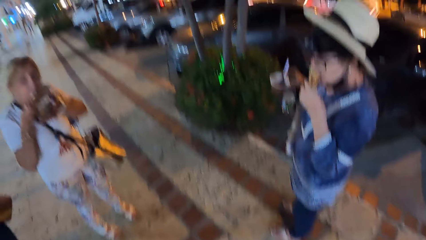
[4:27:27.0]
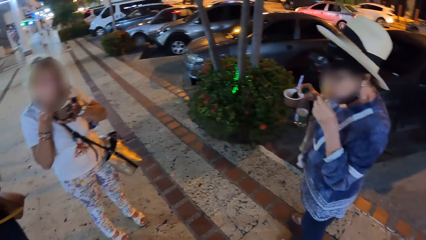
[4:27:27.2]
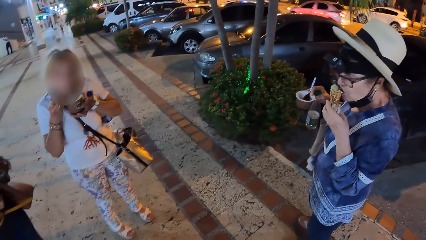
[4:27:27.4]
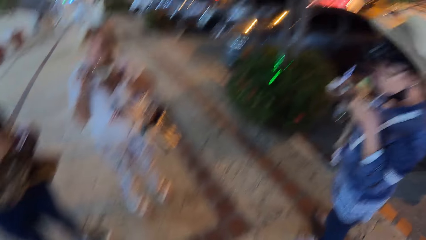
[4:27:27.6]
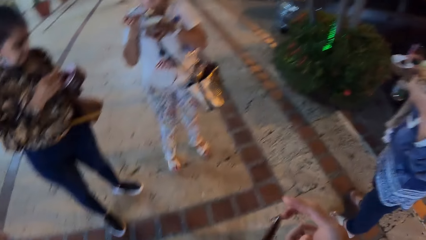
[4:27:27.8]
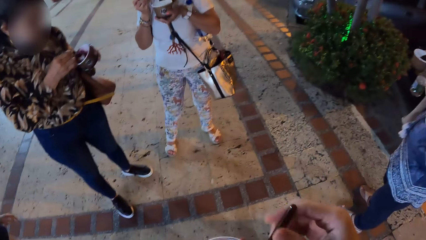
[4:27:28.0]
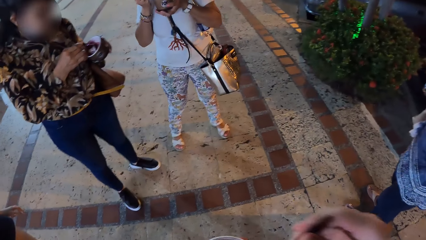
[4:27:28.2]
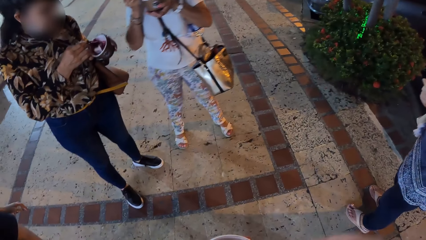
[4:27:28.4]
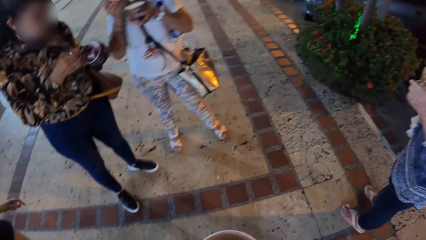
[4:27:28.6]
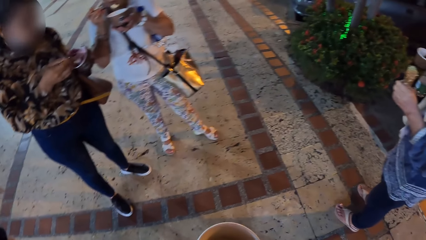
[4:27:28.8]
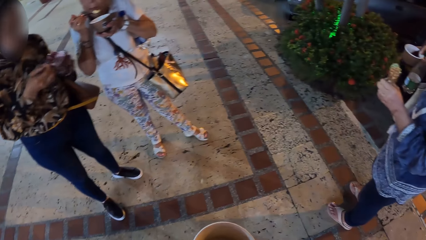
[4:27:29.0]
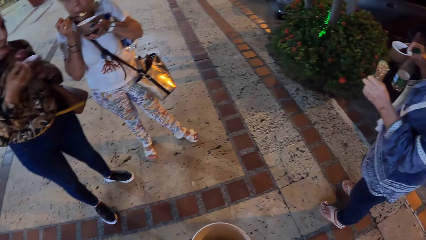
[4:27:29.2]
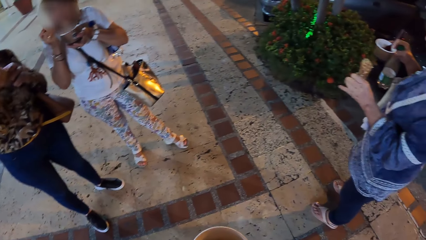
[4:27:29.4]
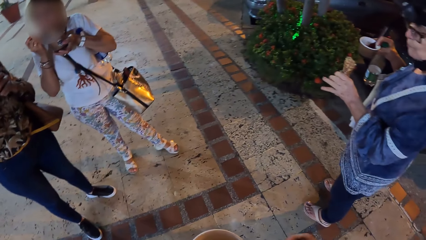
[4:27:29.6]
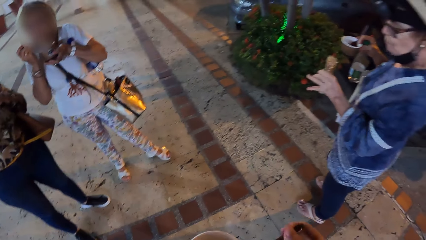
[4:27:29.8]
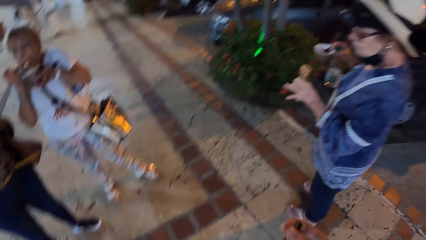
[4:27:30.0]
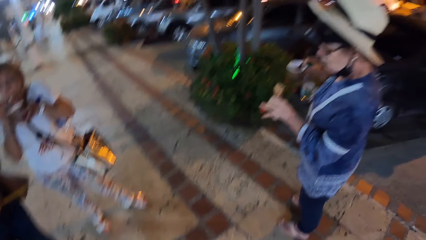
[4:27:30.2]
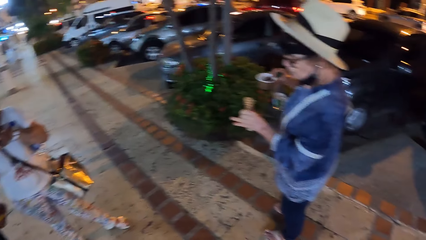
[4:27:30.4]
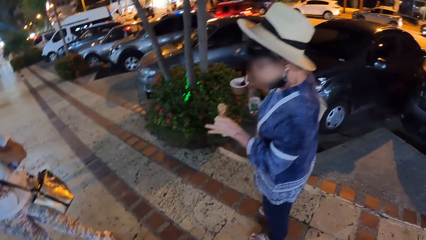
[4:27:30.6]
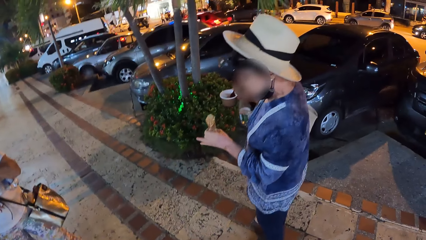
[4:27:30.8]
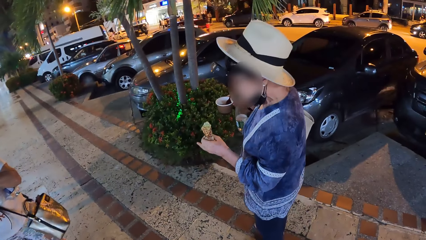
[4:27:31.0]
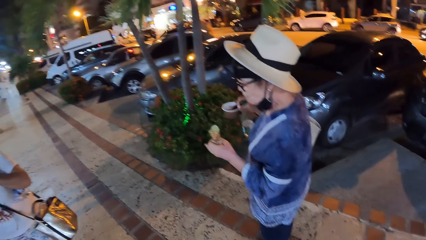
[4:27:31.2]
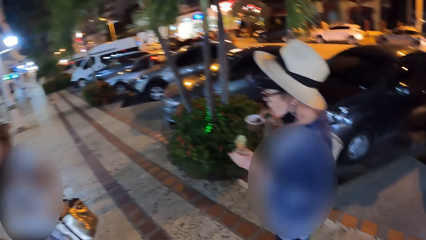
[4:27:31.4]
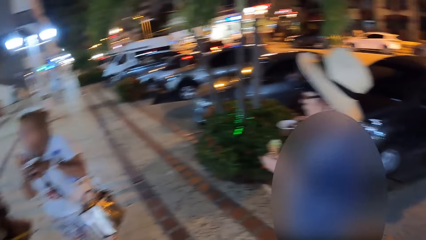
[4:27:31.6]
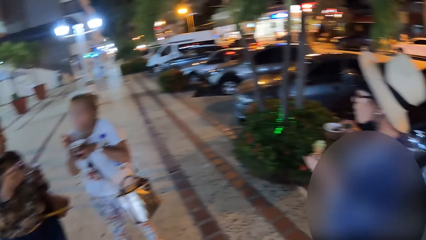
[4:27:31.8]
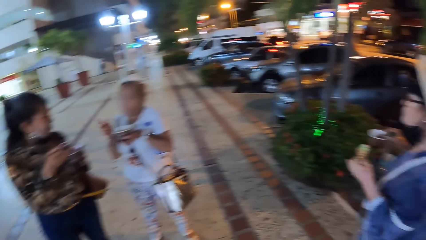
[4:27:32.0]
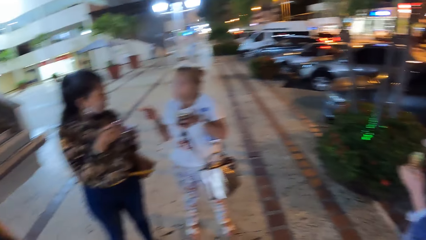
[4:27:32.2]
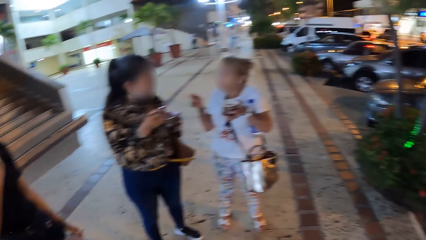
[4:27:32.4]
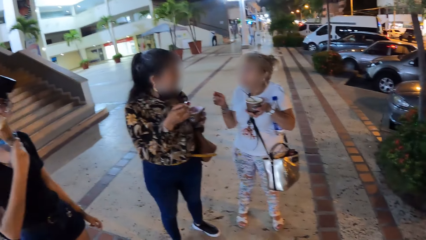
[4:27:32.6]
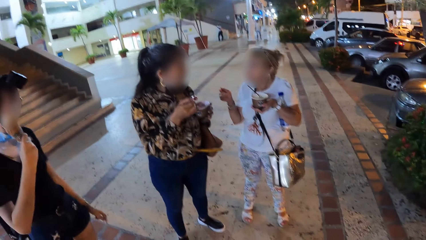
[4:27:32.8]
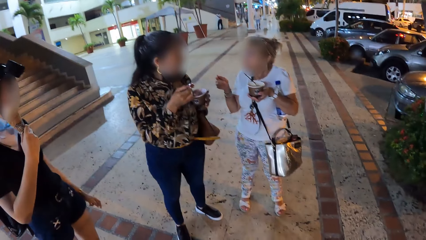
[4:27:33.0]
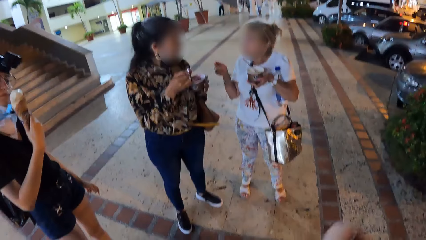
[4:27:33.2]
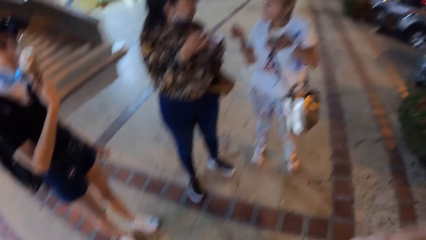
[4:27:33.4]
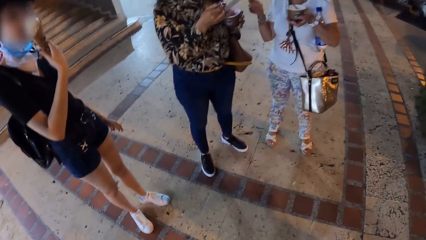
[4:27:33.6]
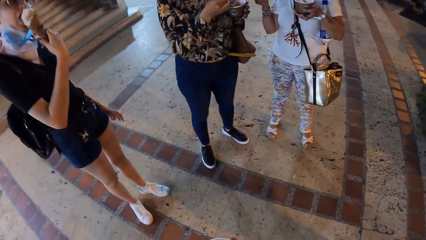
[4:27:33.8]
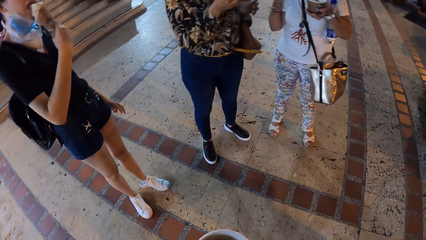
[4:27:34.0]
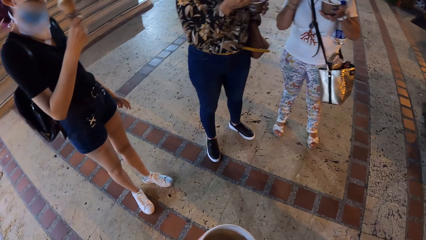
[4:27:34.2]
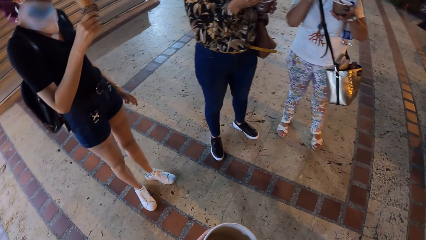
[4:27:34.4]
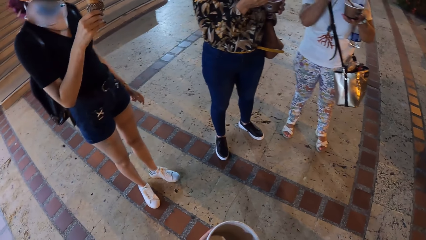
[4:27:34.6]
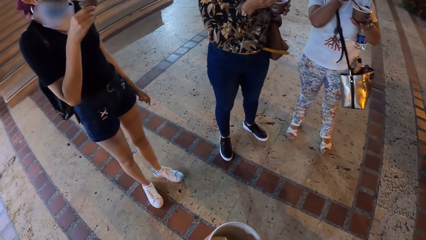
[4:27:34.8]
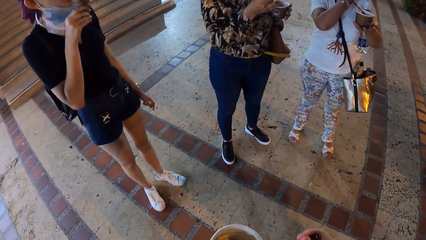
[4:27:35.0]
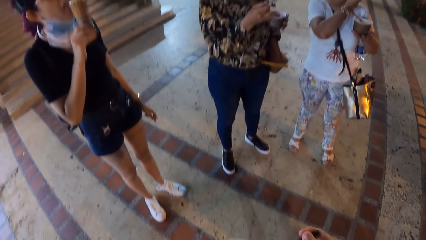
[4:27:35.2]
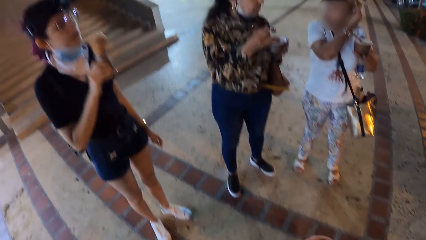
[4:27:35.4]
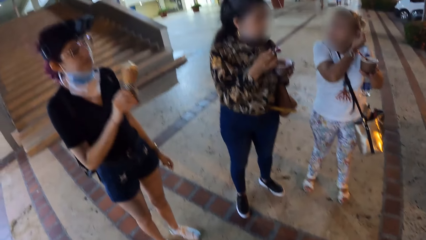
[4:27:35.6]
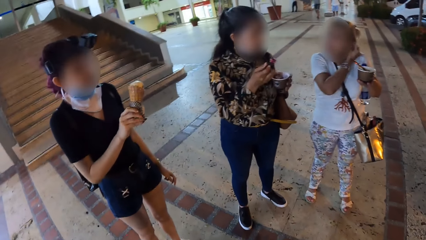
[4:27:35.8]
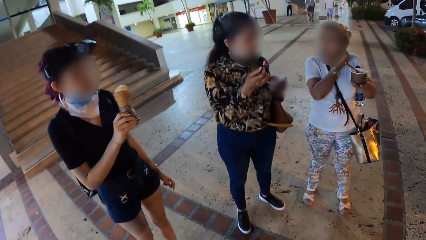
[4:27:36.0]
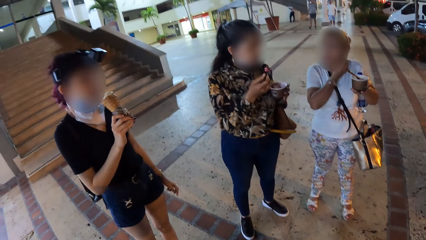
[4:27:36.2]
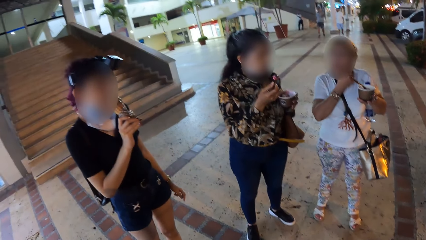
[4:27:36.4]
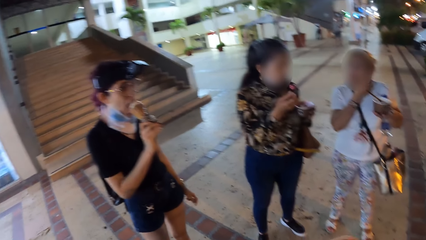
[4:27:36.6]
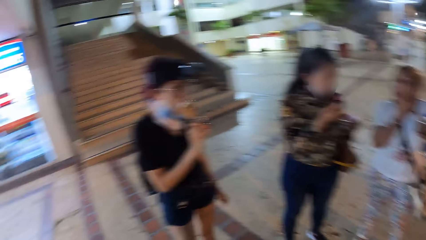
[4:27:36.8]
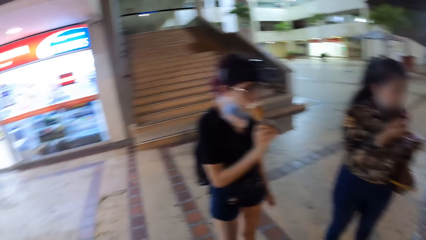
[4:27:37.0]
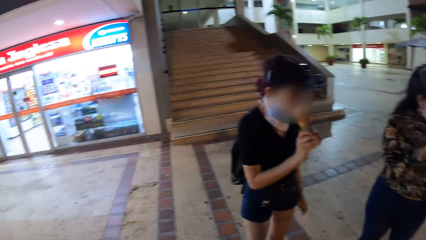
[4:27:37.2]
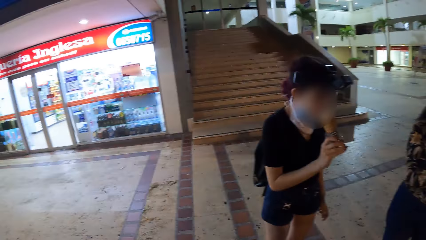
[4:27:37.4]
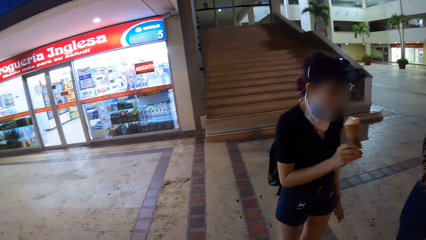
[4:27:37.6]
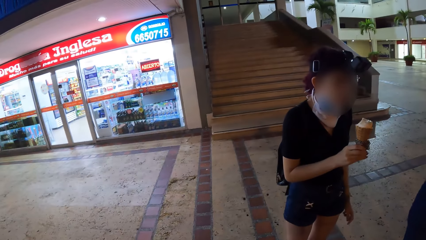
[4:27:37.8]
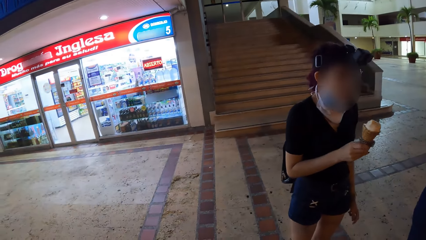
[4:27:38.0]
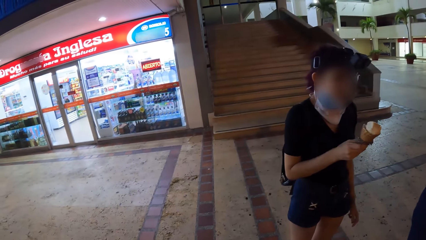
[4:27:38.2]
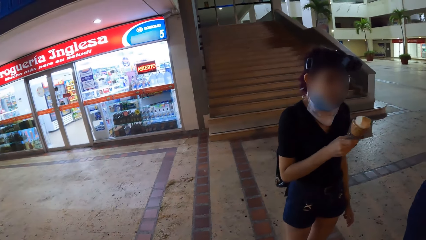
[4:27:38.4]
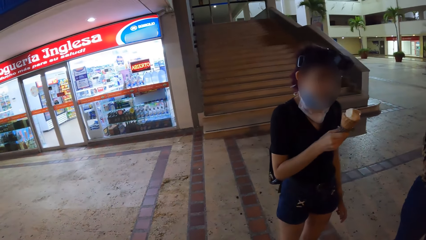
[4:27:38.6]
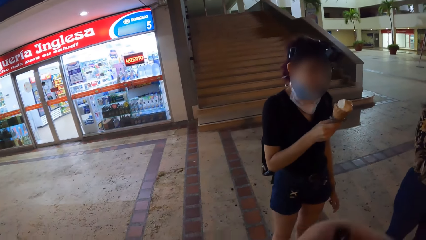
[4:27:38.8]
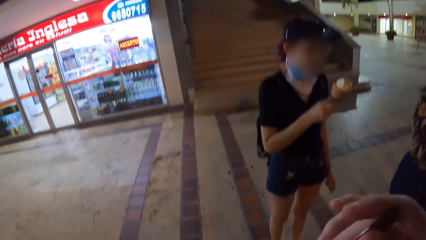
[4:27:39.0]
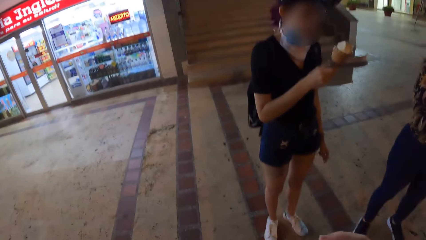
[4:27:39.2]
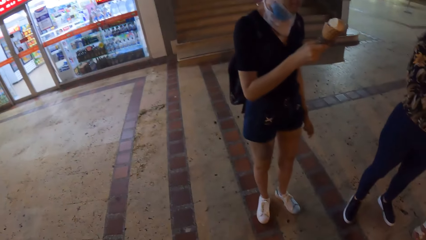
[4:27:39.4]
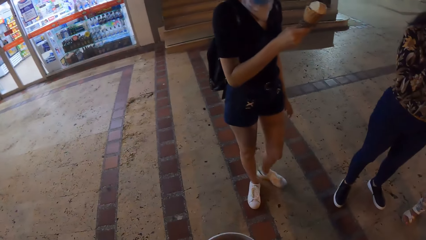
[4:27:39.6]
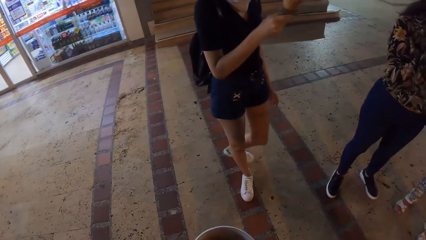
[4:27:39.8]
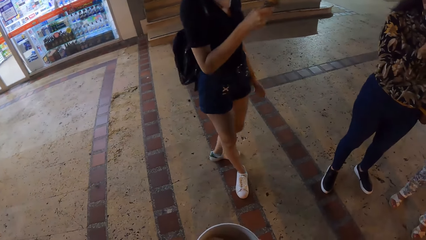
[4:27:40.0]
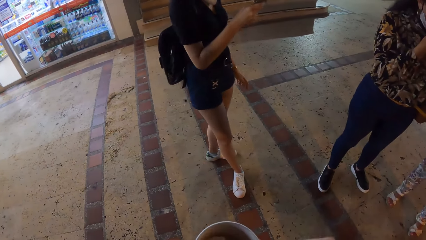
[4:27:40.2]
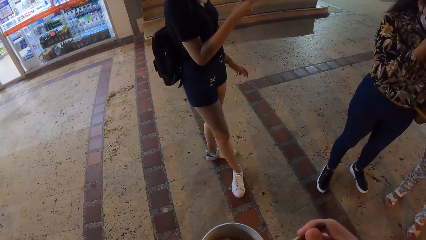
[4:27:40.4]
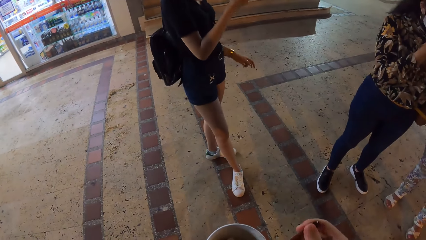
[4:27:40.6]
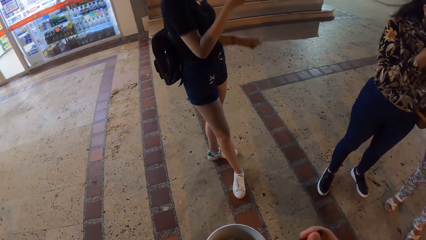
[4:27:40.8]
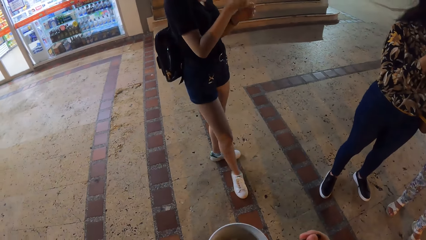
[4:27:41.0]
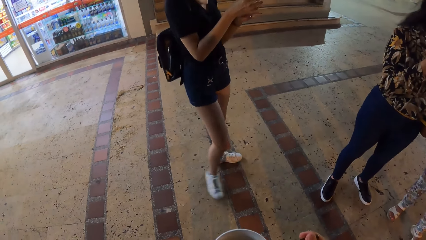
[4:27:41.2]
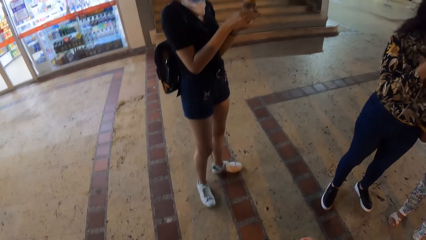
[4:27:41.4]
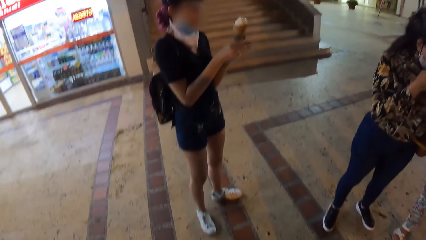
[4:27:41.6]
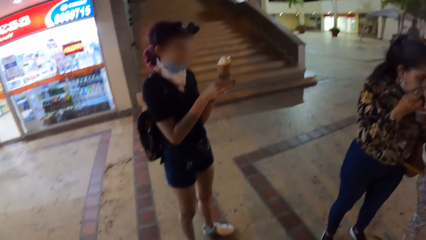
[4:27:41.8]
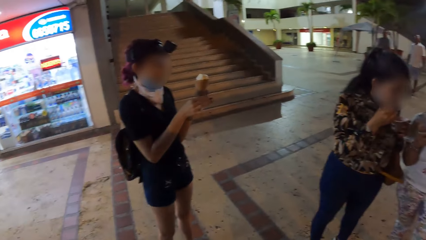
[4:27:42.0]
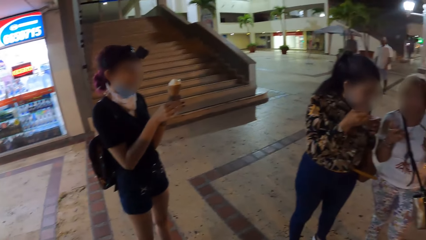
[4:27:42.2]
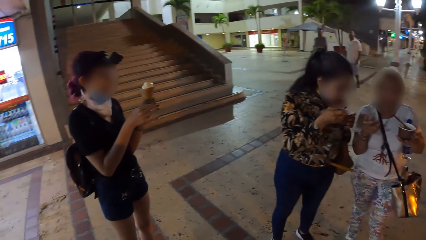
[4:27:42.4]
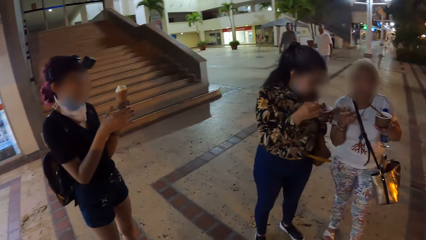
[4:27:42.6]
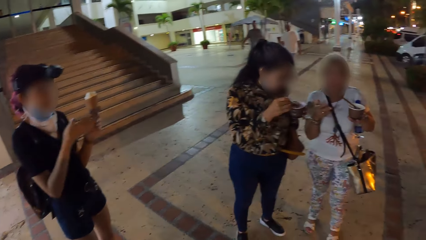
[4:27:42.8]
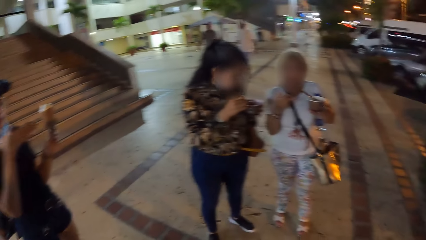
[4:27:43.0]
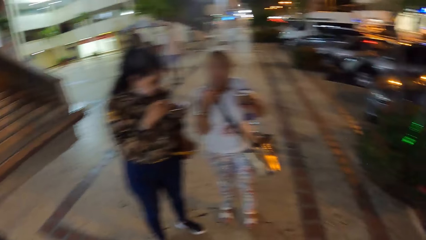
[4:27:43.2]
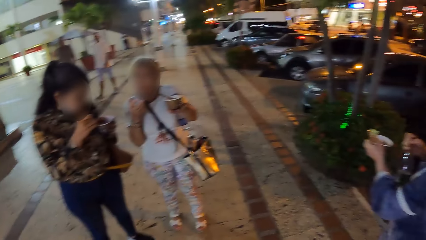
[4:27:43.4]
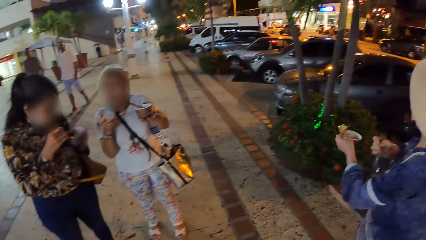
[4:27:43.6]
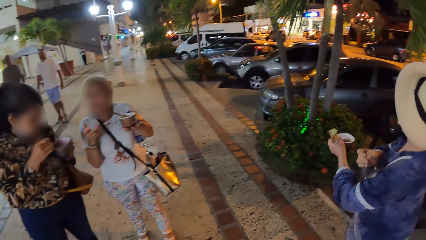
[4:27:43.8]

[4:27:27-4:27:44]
A woman puts a spoon in her mouth with her right hand. Another woman scoops ice cream from a bowl of ice cream in her left hand with a spoon in her right hand. The second woman puts the spoon in her mouth with her right hand. A third woman licks the ice cream in her right hand. She licks the ice cream in her right hand again.
